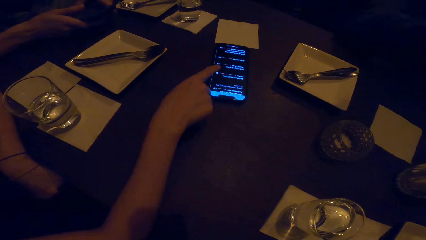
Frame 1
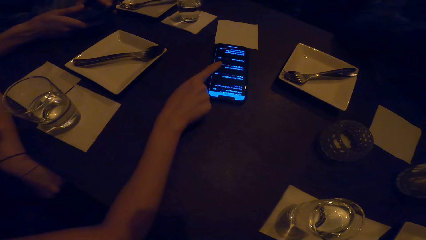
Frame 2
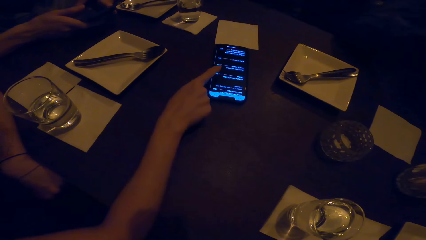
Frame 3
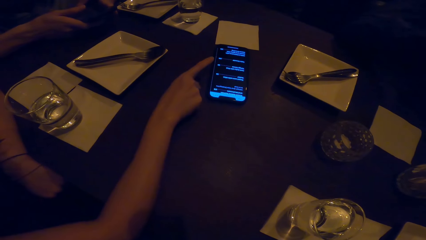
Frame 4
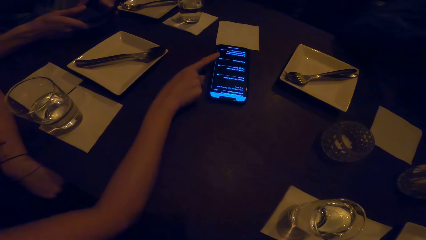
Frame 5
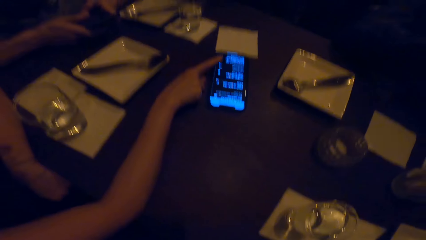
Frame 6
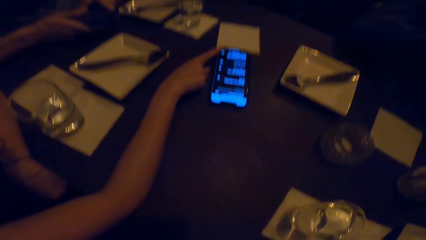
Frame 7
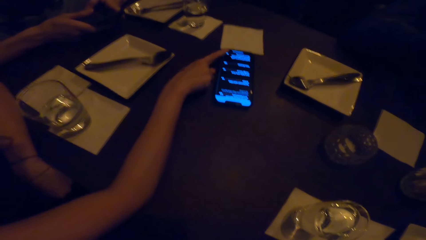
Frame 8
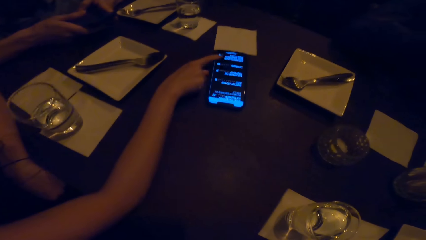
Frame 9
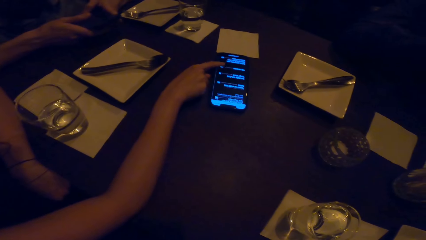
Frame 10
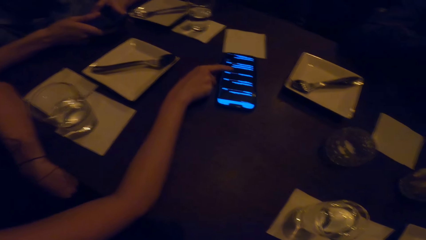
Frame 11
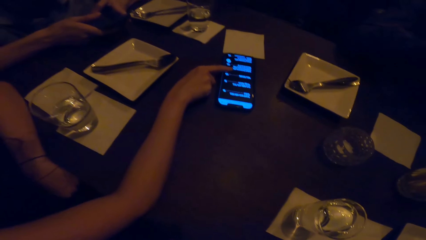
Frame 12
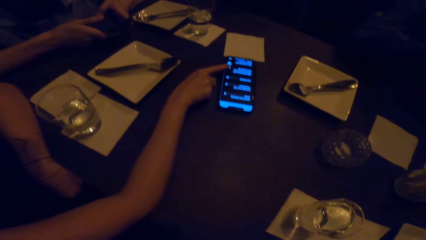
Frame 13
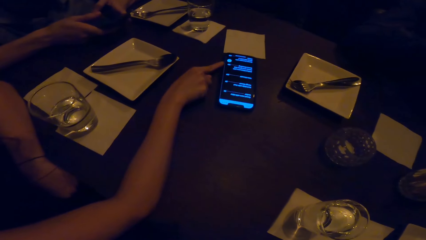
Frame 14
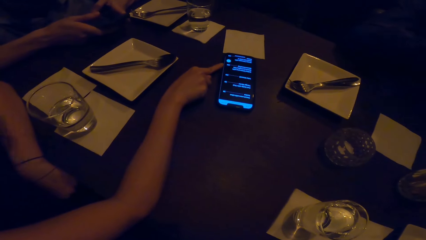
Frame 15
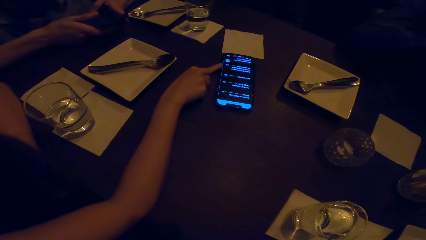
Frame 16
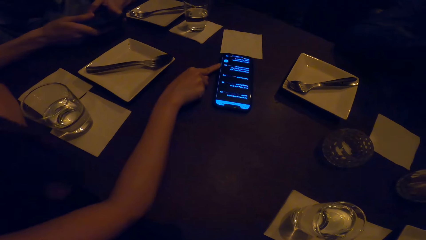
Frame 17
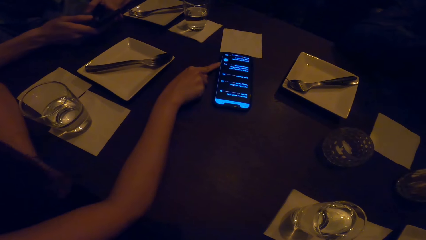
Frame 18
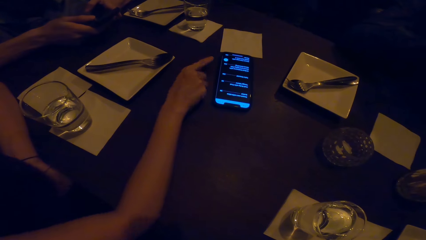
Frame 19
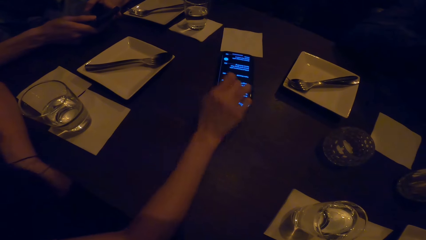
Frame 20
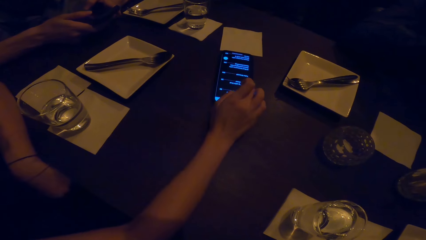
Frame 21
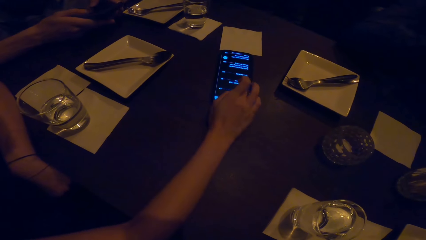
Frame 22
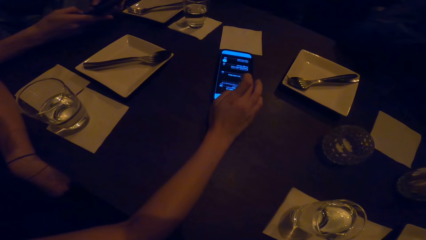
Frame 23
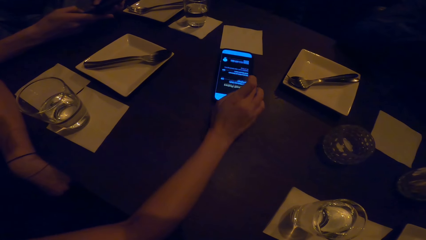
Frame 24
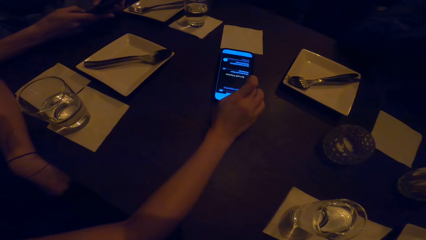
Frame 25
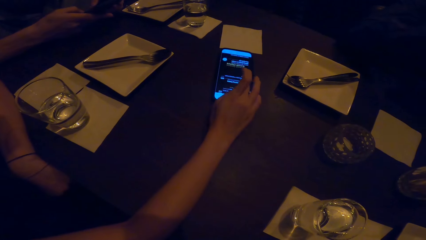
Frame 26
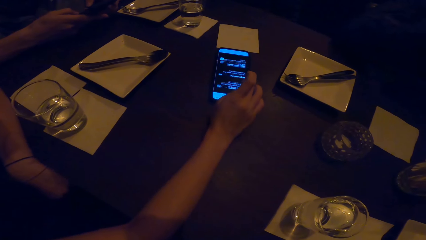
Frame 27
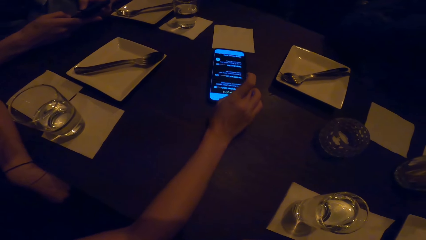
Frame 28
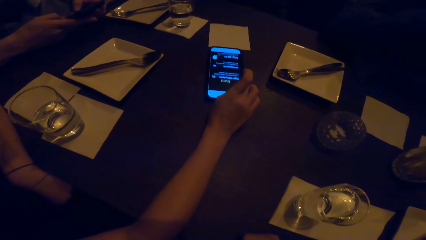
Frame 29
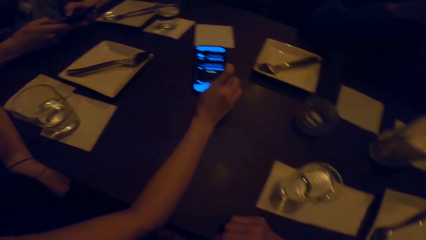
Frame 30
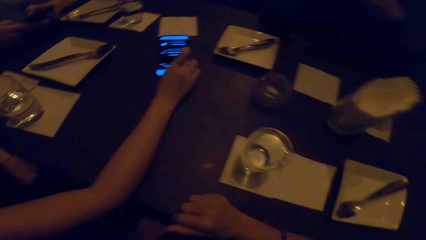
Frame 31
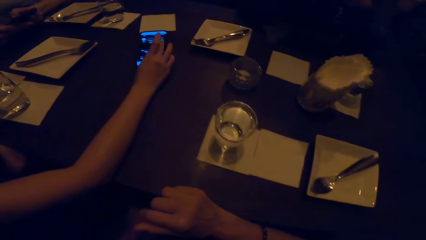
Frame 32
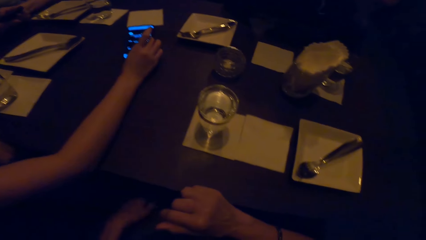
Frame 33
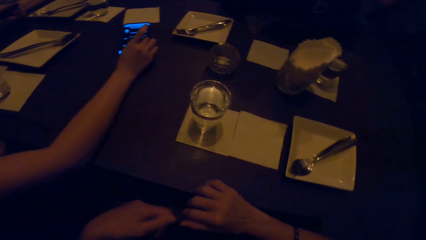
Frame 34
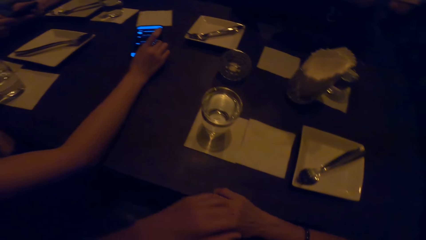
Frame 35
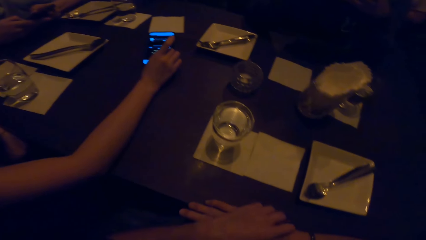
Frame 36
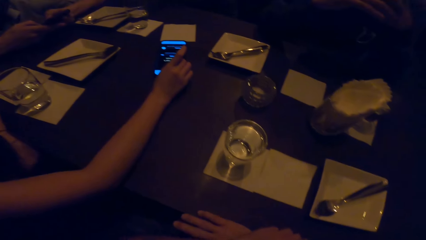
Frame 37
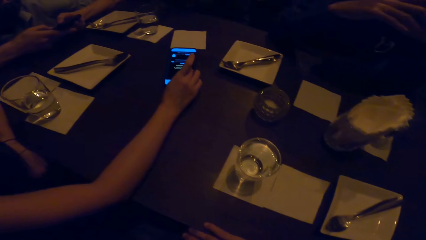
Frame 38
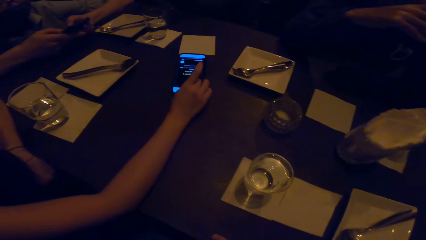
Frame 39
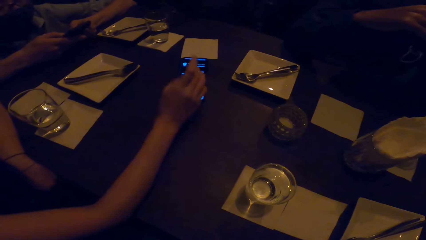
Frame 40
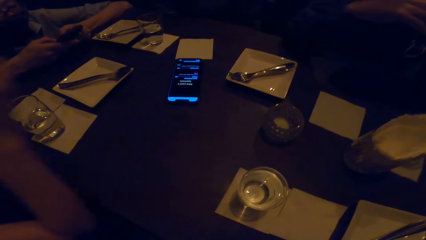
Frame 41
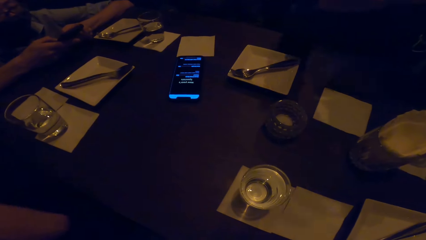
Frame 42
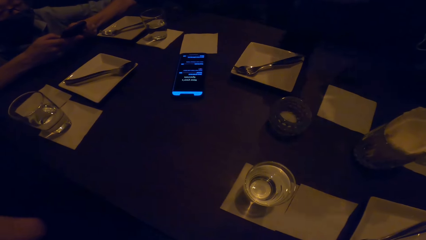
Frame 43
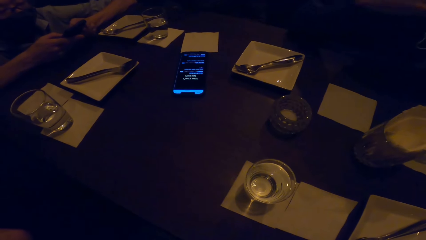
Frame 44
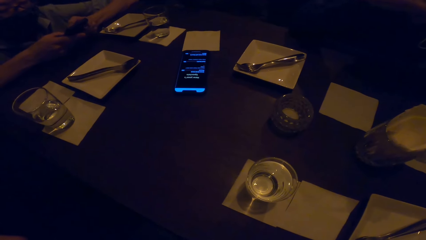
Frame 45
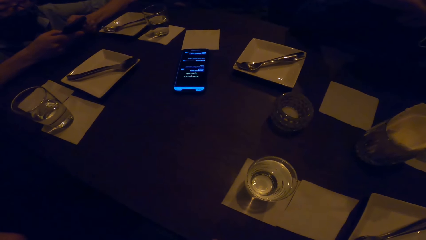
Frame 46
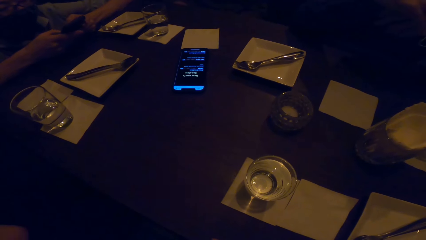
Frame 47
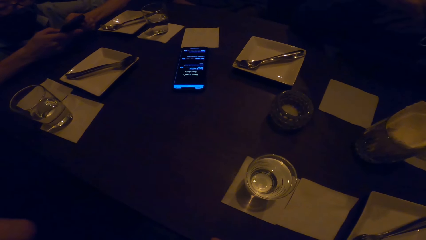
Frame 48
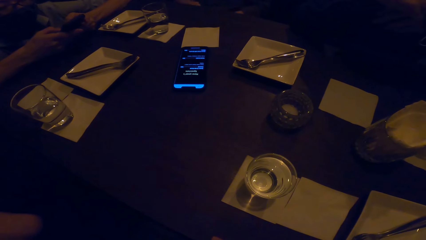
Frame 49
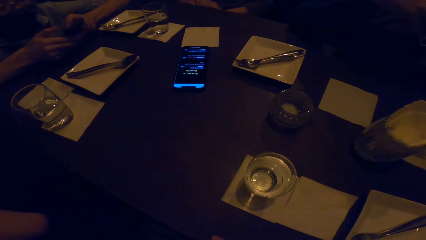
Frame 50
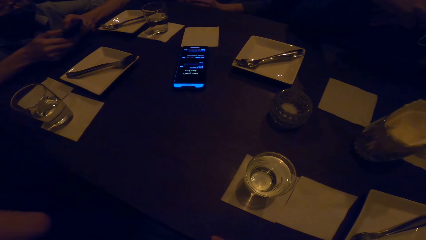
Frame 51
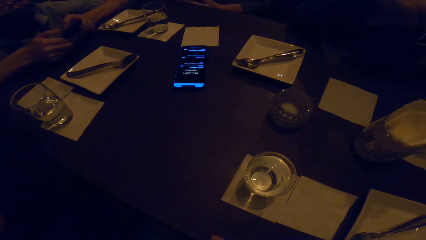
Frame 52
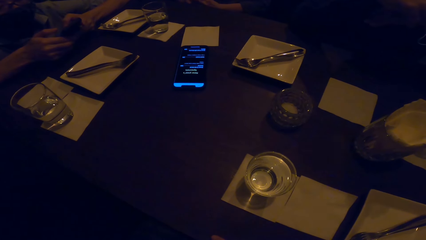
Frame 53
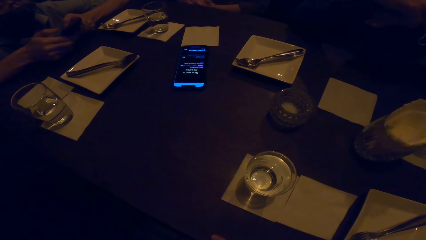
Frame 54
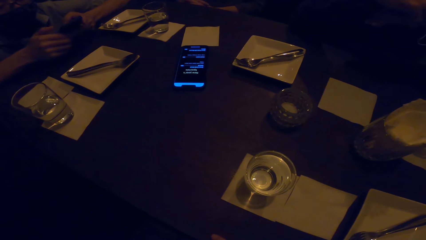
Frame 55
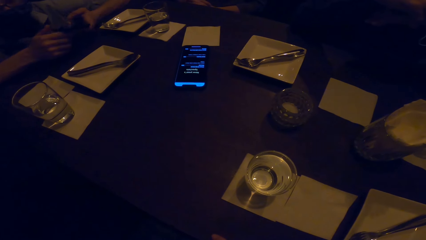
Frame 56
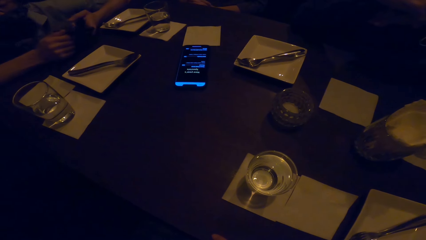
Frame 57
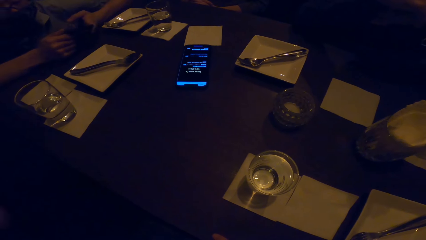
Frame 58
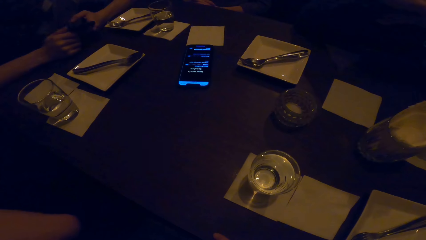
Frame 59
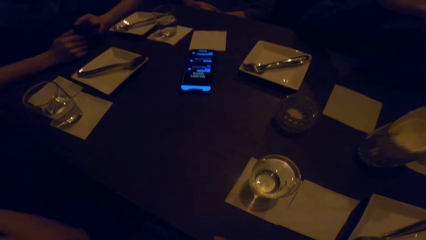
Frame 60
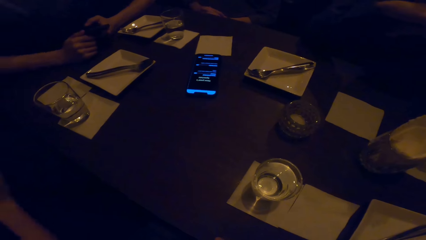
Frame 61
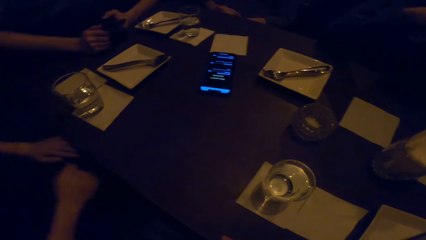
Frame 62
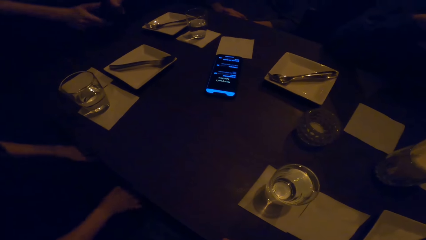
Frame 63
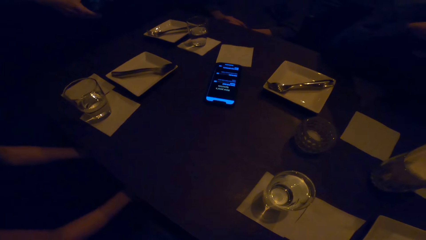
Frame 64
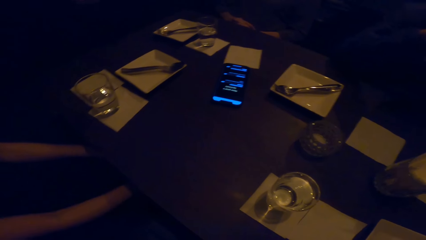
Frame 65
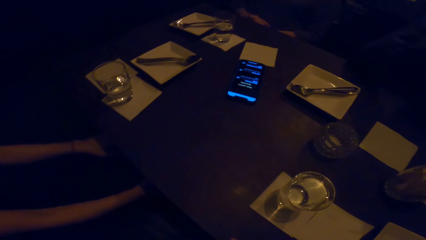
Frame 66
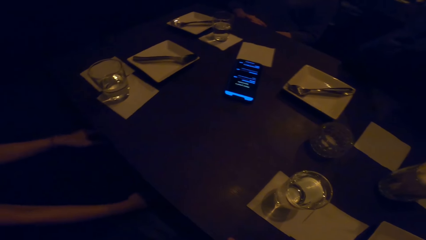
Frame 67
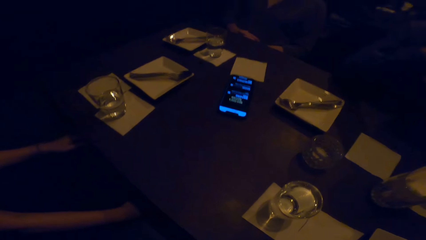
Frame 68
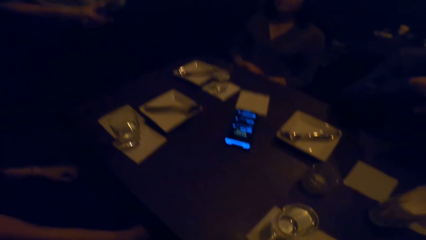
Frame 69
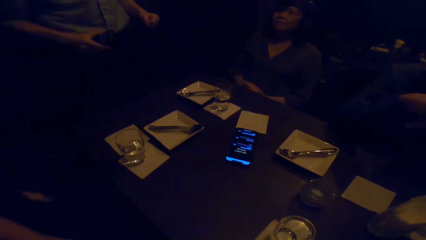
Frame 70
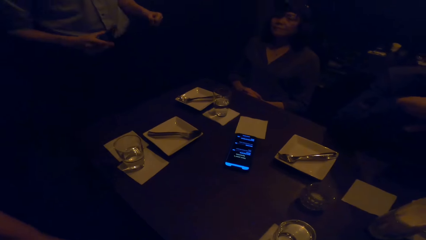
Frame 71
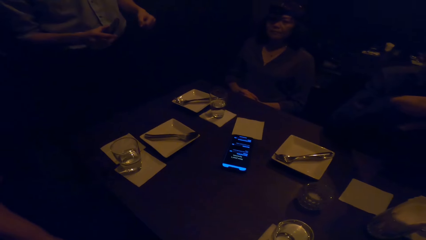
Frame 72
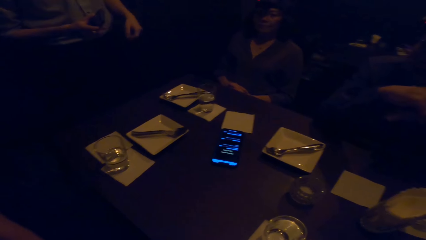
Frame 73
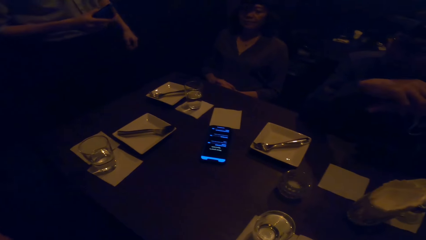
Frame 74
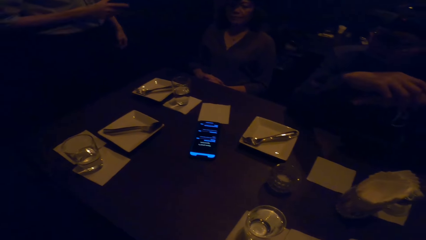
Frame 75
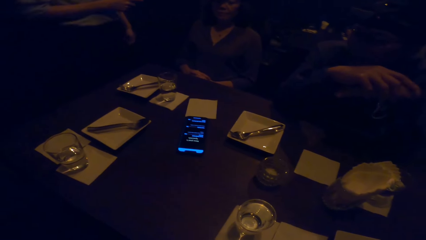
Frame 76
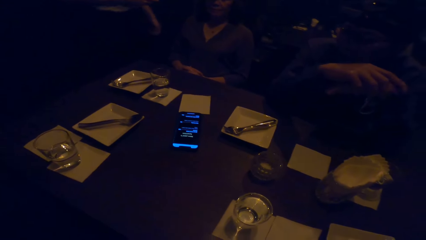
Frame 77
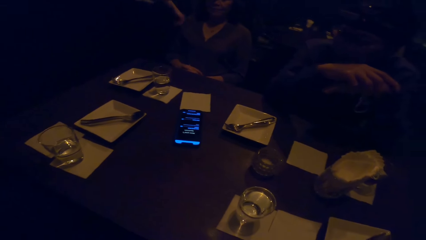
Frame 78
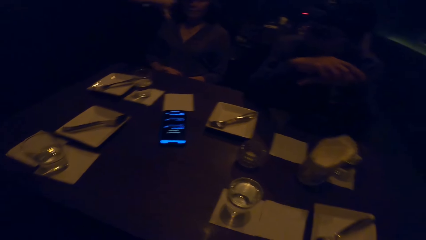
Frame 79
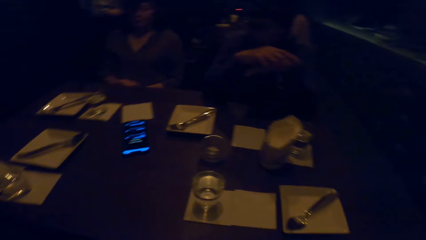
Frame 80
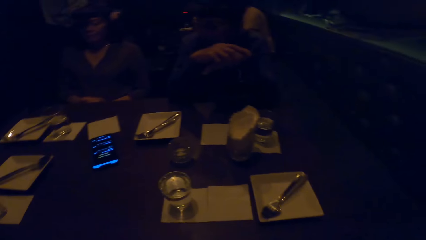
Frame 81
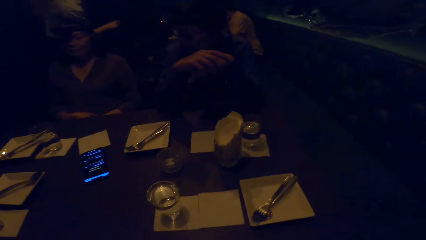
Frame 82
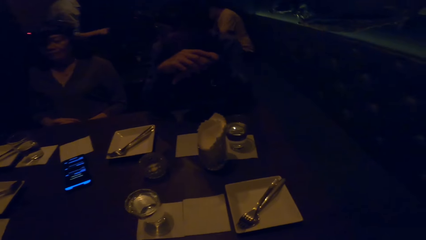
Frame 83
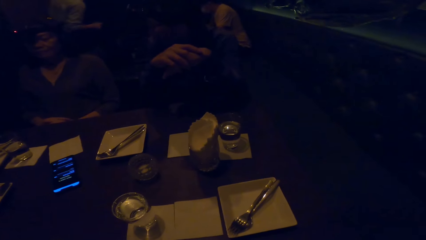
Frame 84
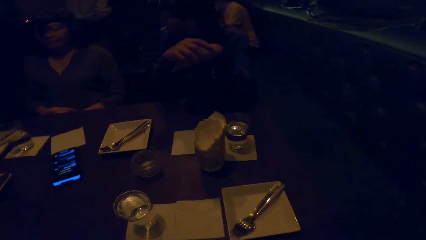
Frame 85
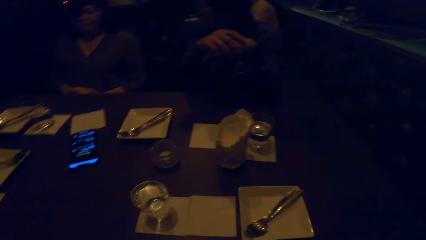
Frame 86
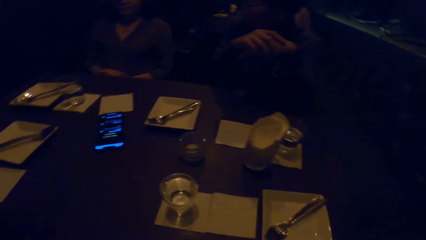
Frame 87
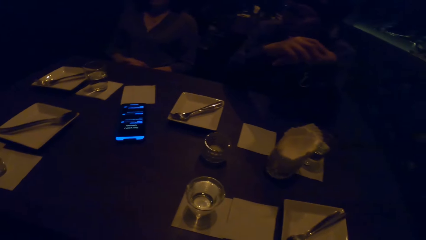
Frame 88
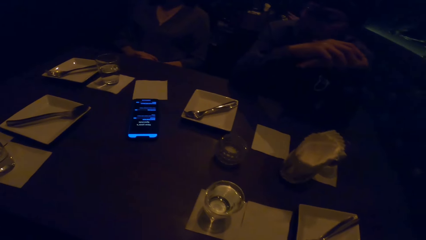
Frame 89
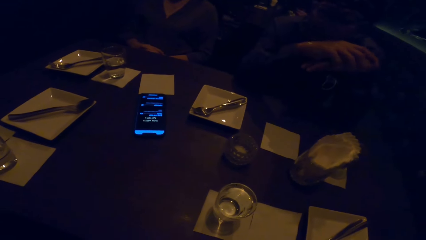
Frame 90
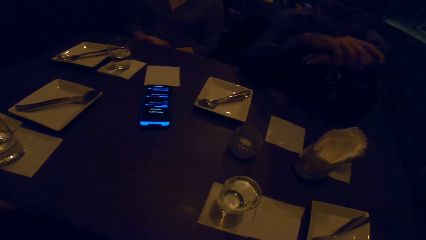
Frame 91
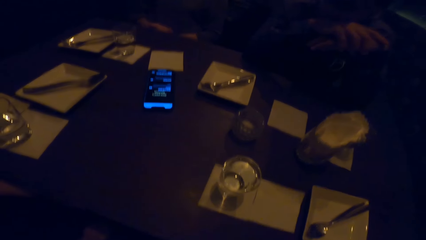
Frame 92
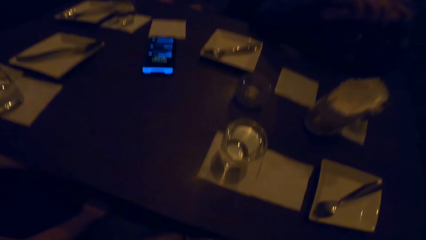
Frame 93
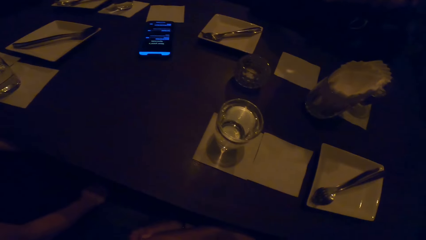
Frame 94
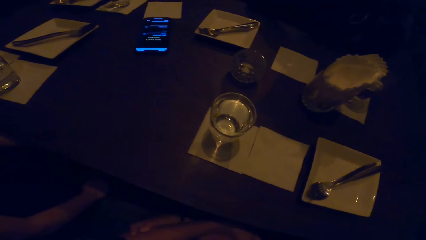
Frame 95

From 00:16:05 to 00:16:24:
A woman scrolls through the phone. The camera wearer moves their hands. They look at the phone. They look around.
